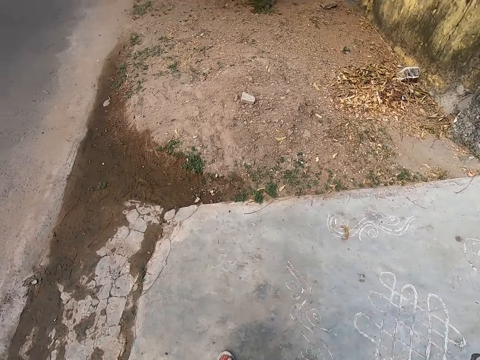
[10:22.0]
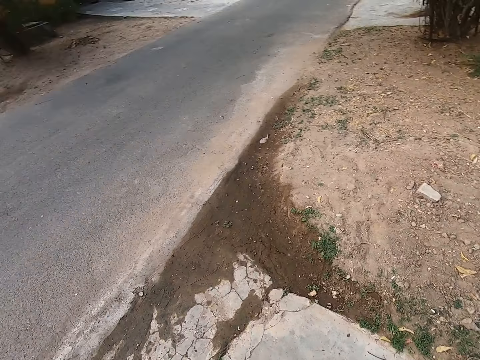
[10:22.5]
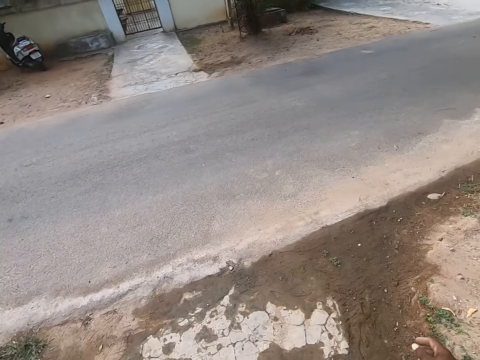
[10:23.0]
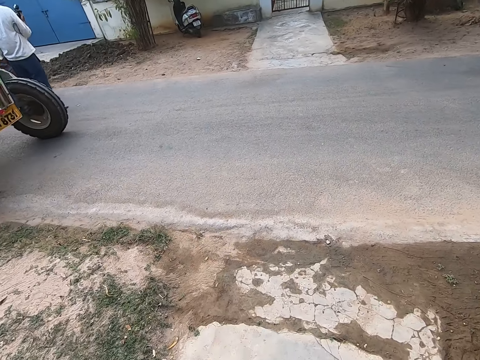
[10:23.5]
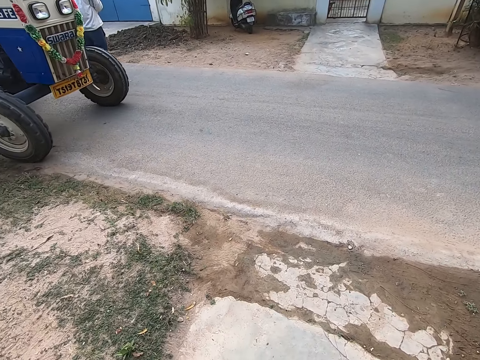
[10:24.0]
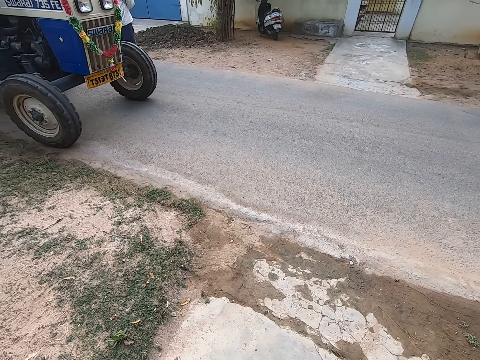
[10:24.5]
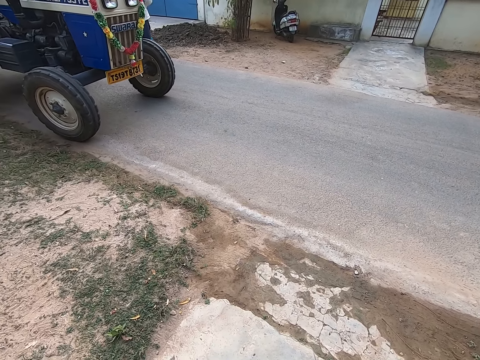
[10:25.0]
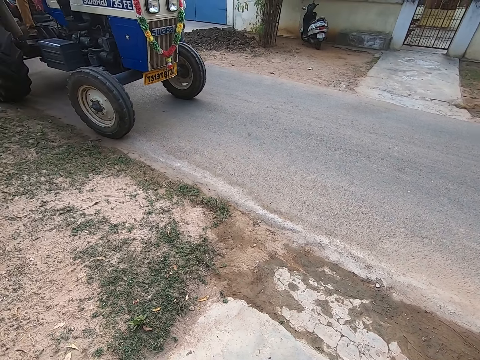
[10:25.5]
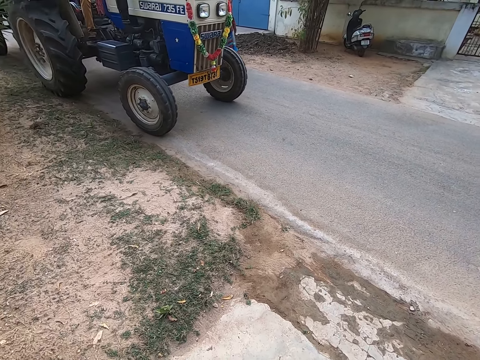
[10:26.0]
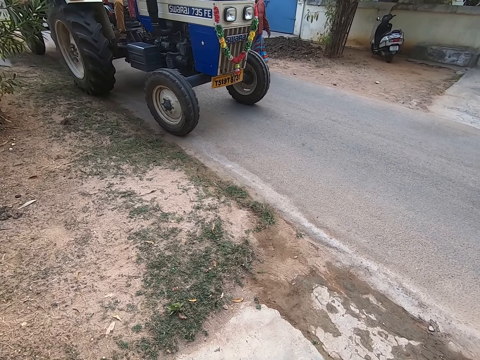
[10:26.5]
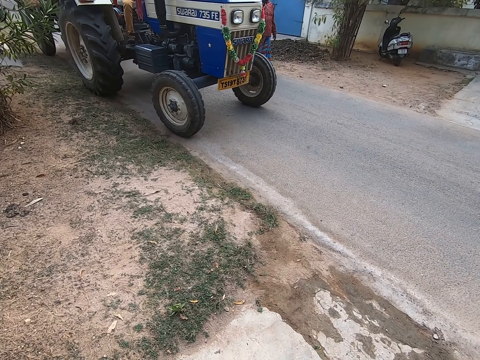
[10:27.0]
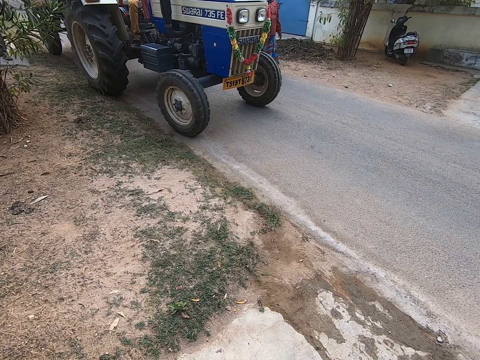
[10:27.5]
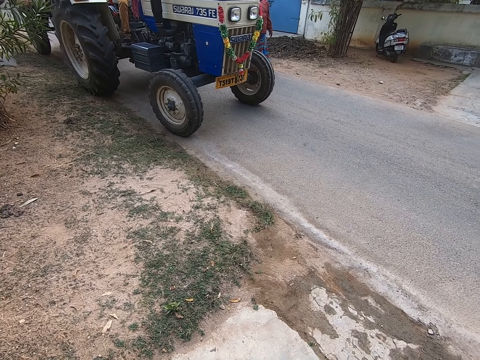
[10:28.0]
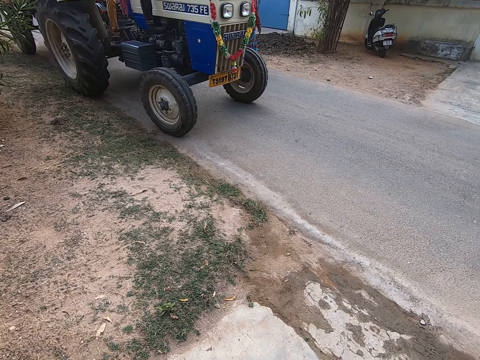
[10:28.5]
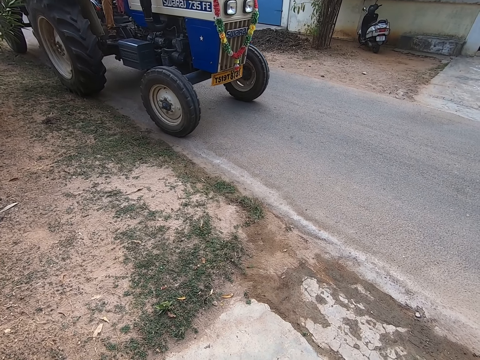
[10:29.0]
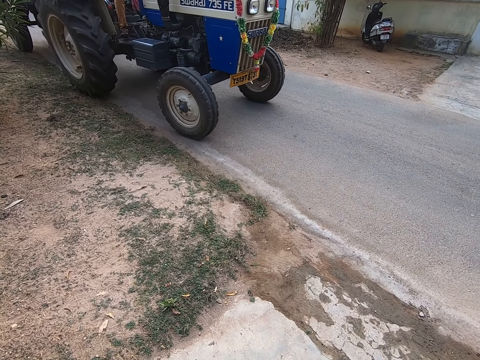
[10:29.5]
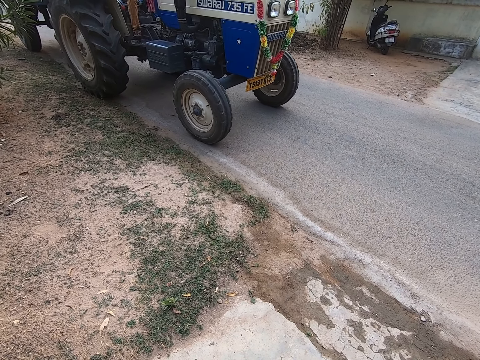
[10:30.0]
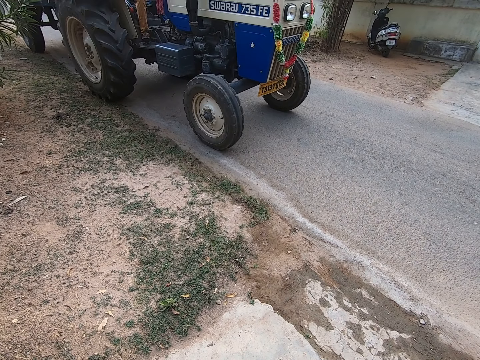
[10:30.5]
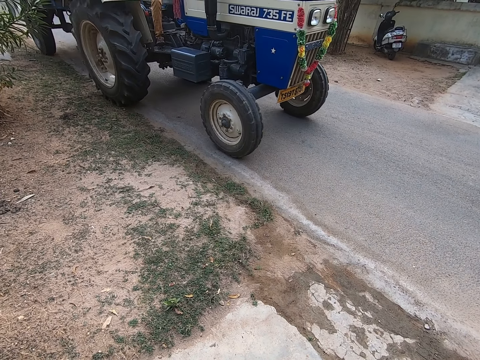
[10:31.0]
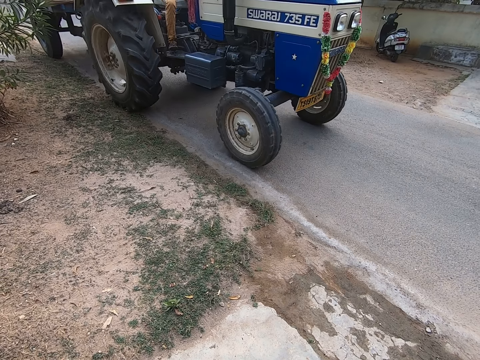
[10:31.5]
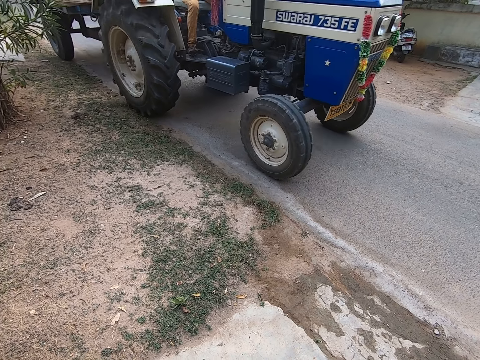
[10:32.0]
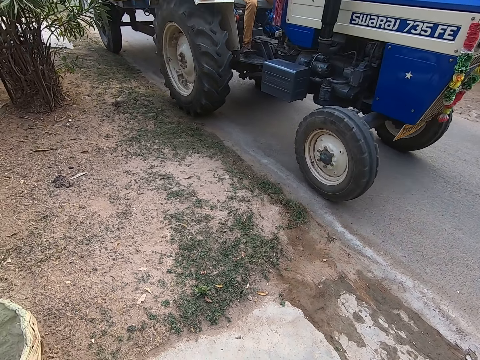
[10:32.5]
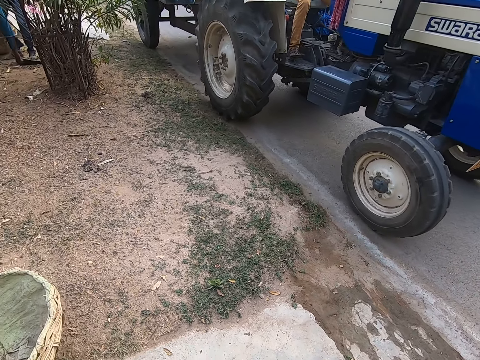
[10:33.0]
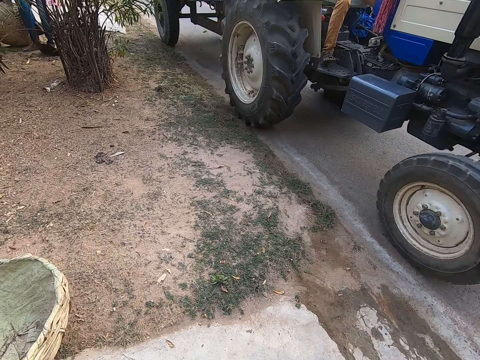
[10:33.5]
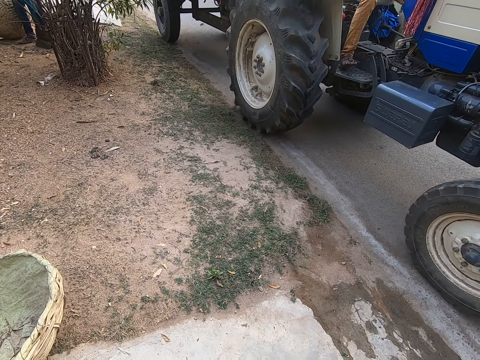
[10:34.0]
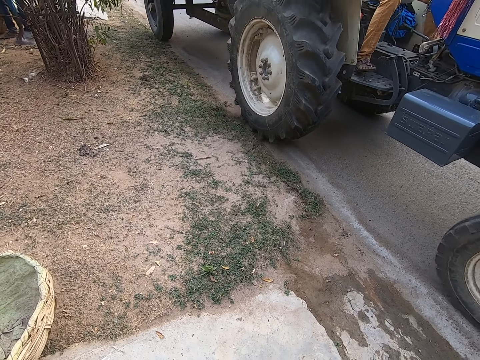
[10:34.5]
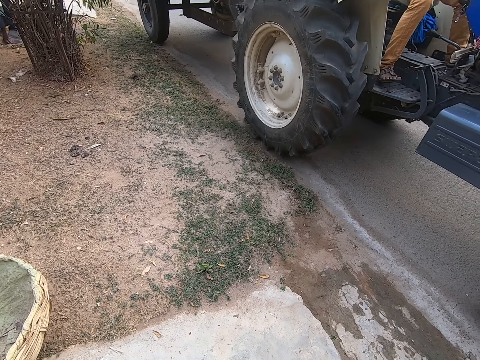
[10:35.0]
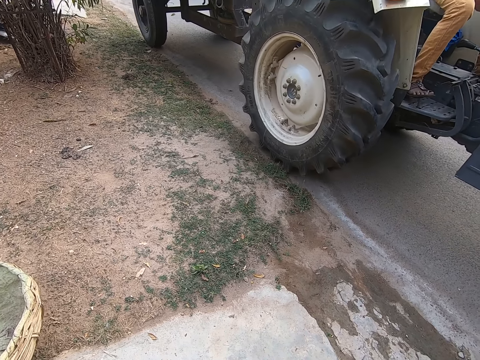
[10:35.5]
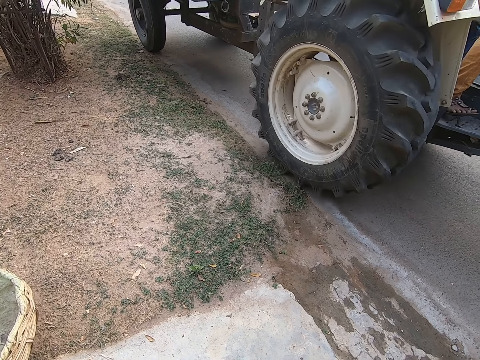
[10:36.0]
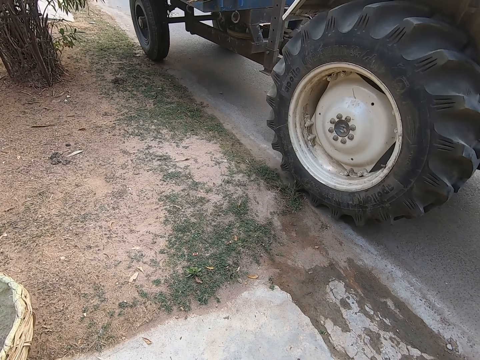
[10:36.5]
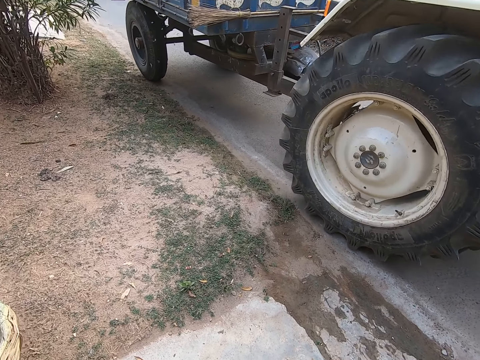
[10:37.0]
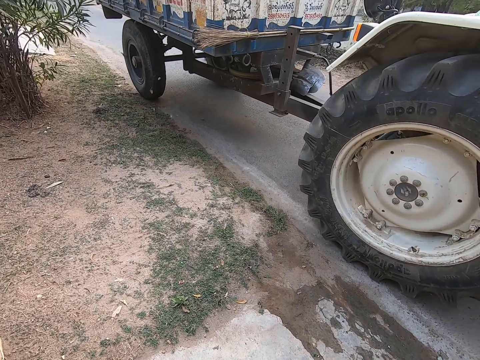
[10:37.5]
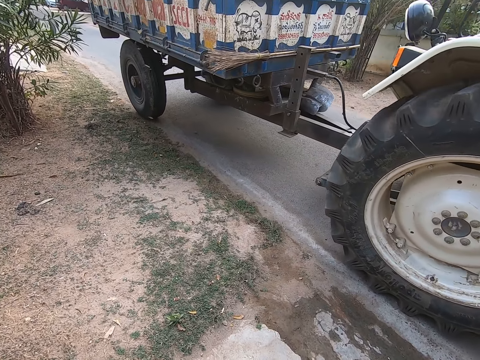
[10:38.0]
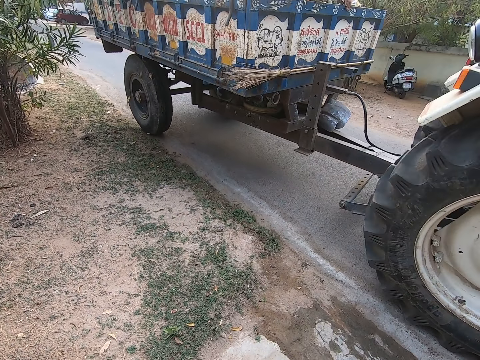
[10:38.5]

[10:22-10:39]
The camera wearer looks around. The man drives the truck on the road with both hands. The camera wearer looks around. A person picks something.

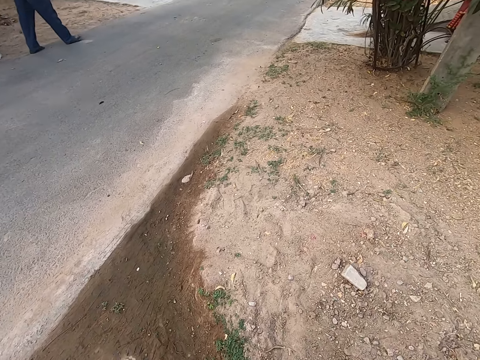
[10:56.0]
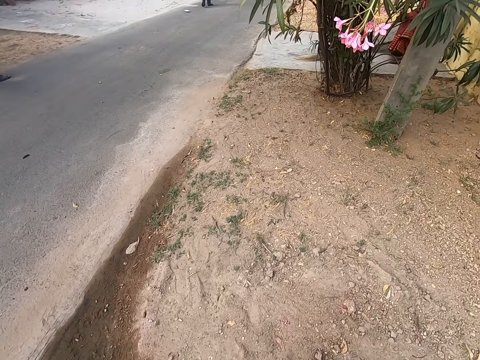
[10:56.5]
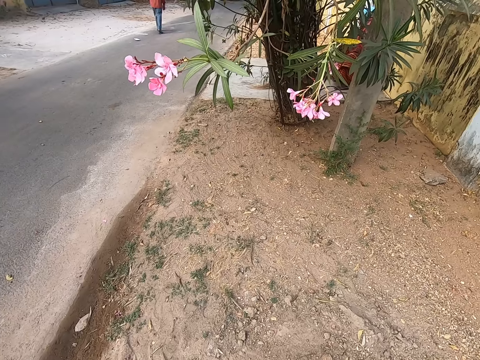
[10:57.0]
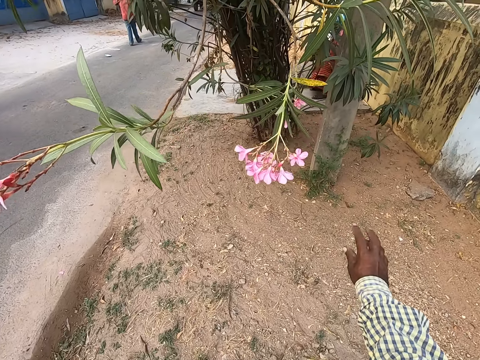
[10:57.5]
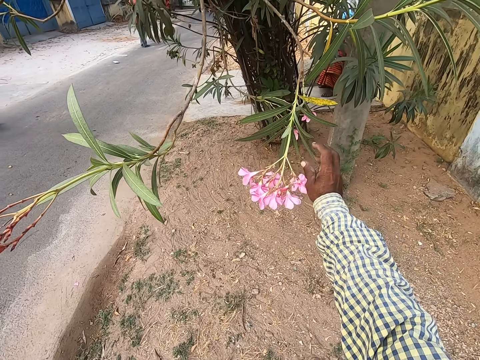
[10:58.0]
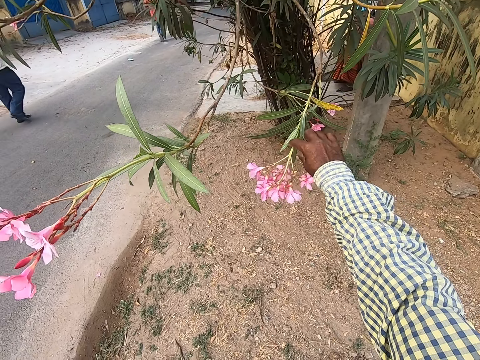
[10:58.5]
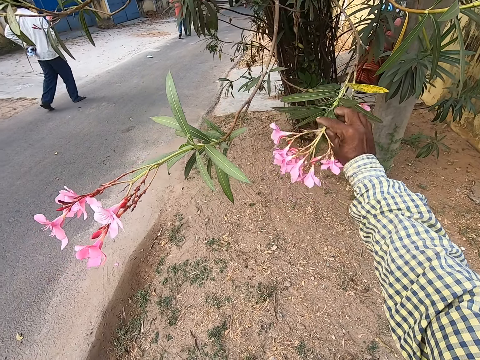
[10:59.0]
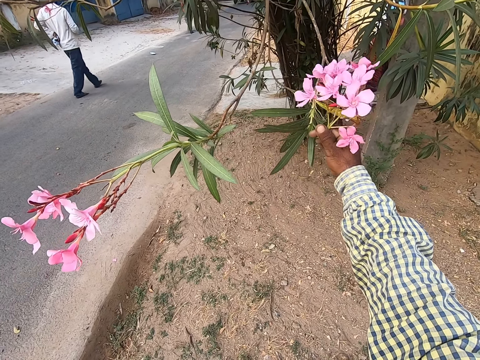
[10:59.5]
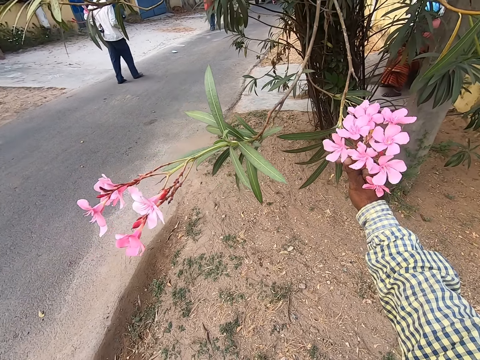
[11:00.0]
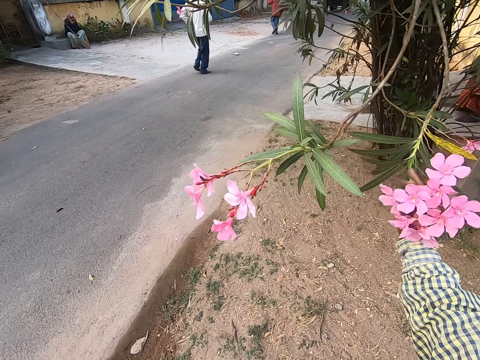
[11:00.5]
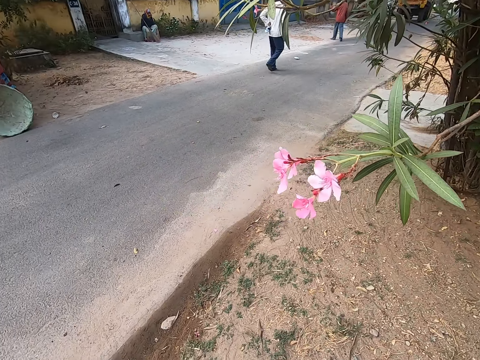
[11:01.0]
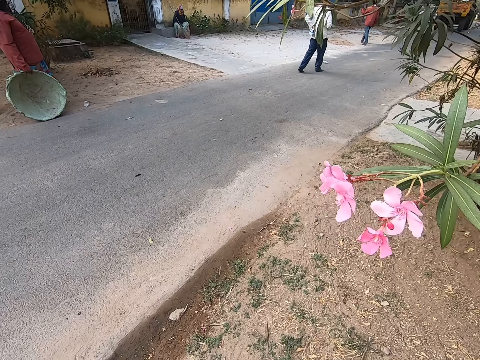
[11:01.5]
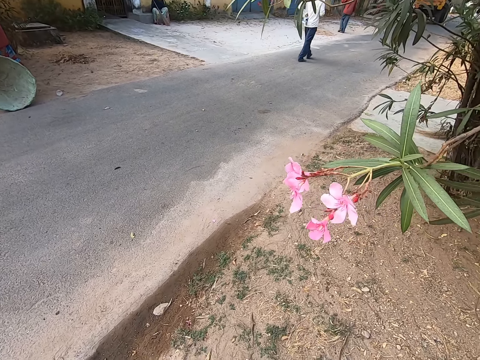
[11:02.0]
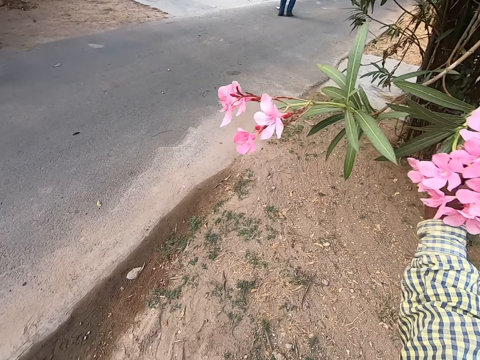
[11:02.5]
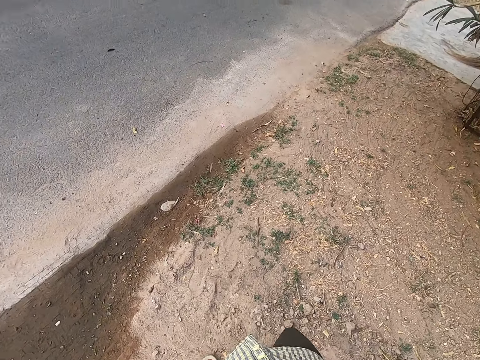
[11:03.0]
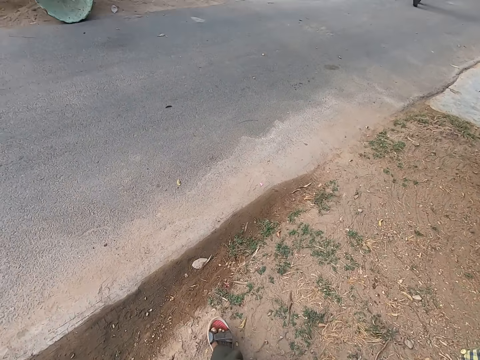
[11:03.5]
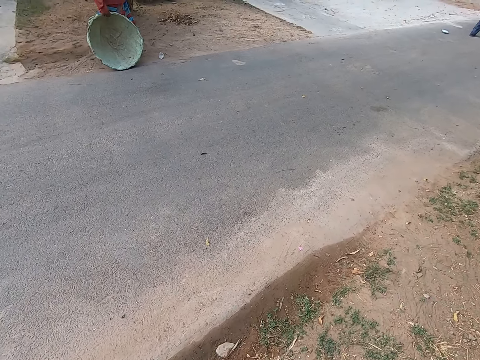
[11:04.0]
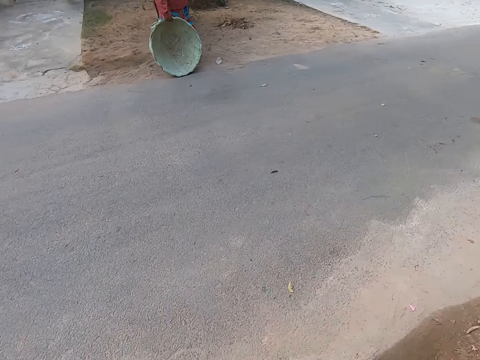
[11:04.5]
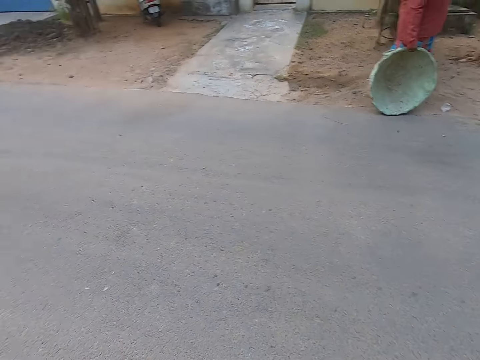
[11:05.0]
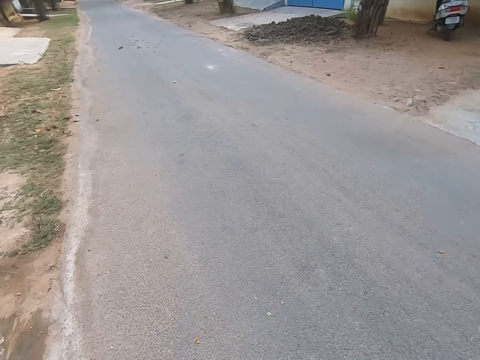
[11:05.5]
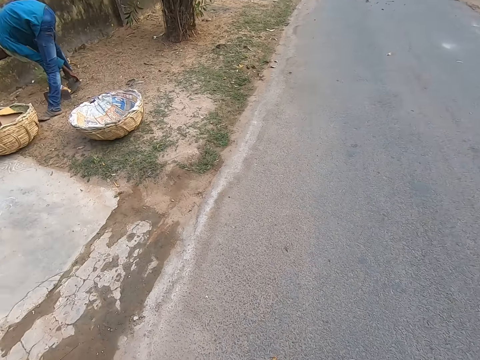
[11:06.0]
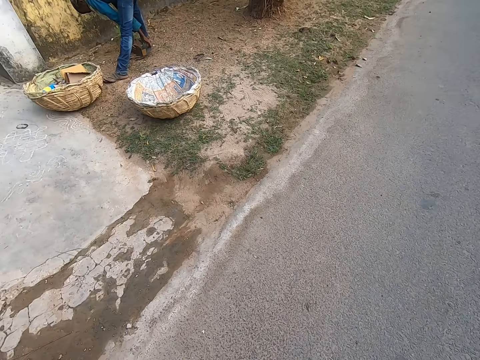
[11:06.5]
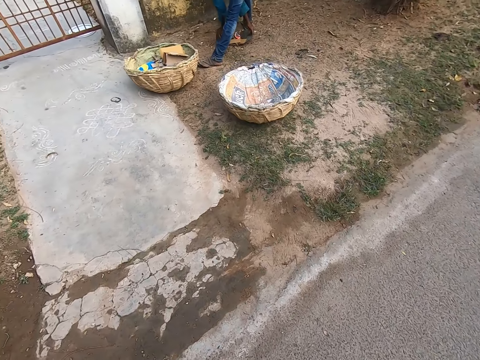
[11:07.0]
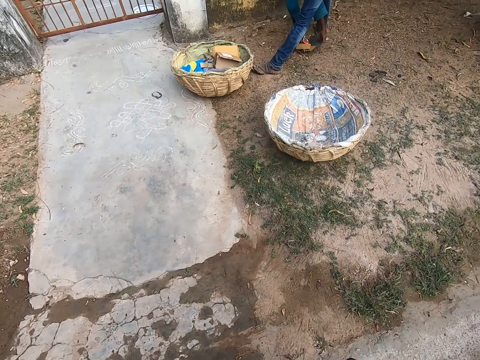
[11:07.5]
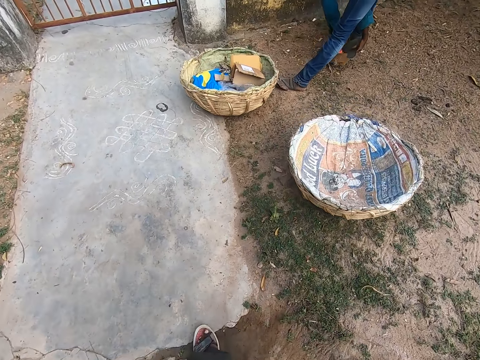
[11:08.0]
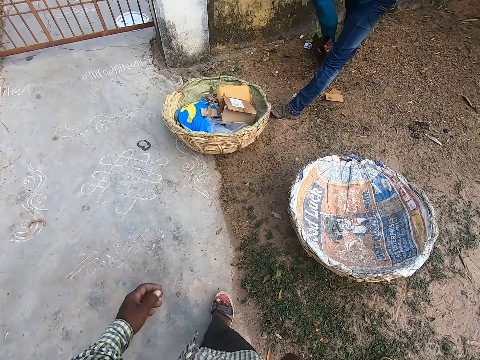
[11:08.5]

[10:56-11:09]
The camera wearer walks towards a tree. A person walks around. The camera wearer holds a flower branch on the tree with his right hand. He touches the flower. He checks the flower branch in his right hand. He interacts with a woman. The woman holds a basket. The camera wearer looks around. The woman stands on the road with the basket in her right hand. The camera wearer walks into the road from the path. He looks around. The man packs some dirt from the ground with the metal packers in both hands. The man lifts wastes. The camera wearer walks towards the man from the road.
